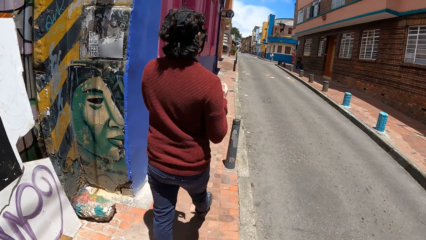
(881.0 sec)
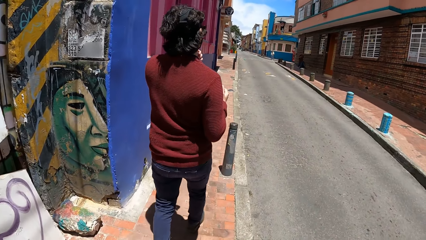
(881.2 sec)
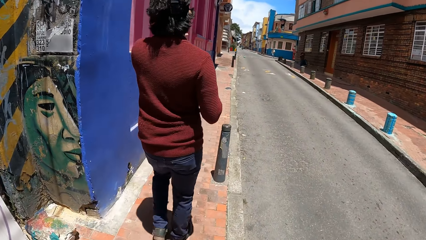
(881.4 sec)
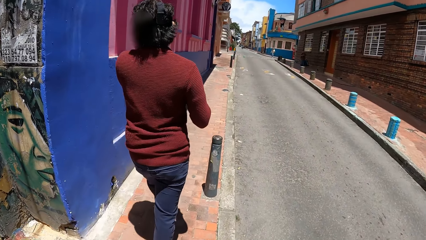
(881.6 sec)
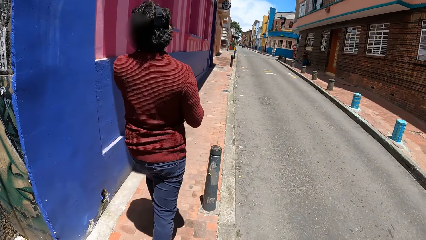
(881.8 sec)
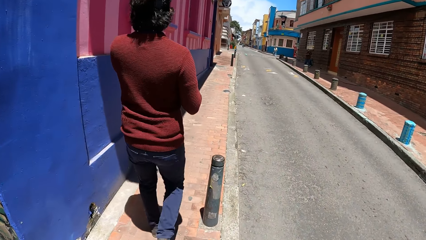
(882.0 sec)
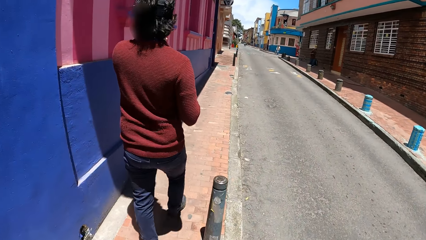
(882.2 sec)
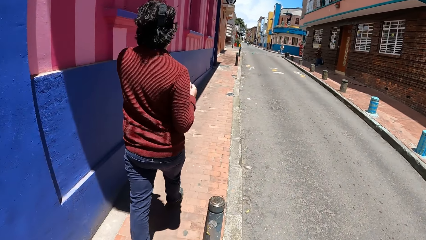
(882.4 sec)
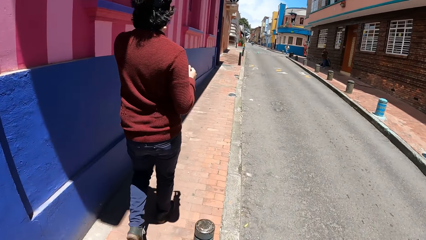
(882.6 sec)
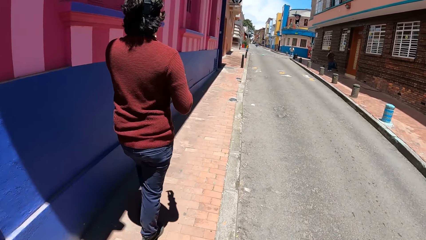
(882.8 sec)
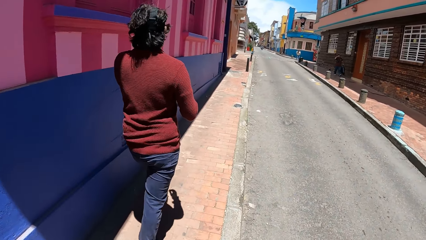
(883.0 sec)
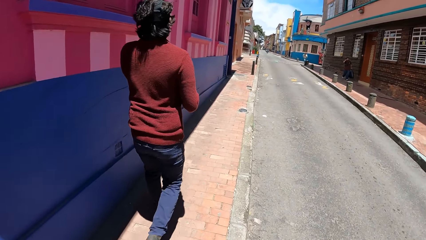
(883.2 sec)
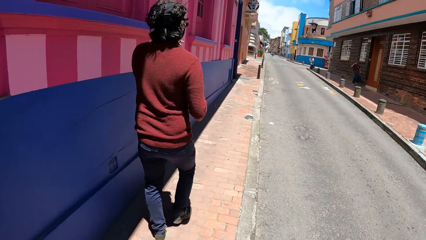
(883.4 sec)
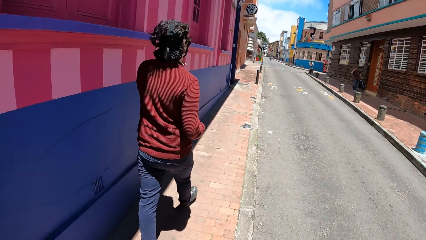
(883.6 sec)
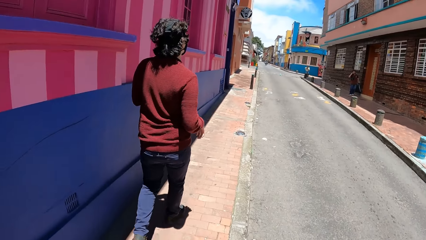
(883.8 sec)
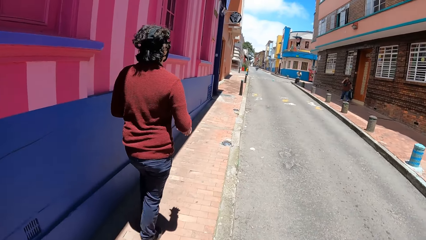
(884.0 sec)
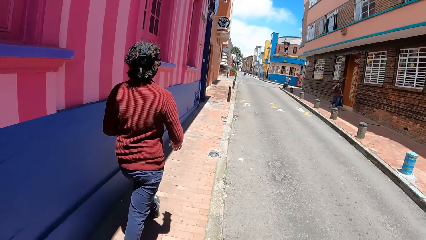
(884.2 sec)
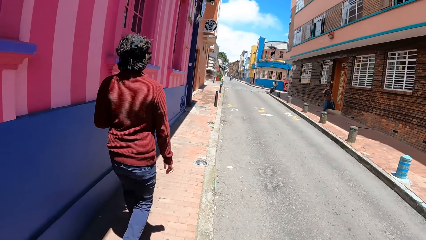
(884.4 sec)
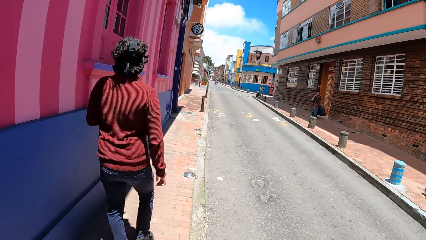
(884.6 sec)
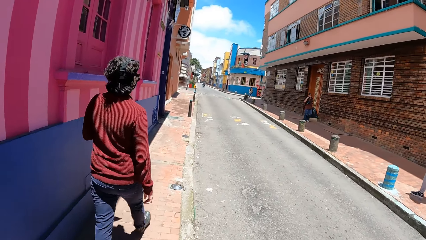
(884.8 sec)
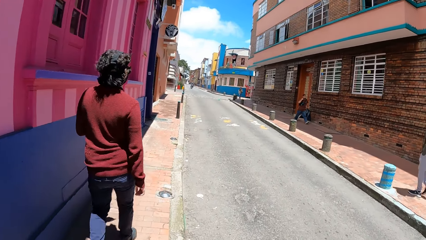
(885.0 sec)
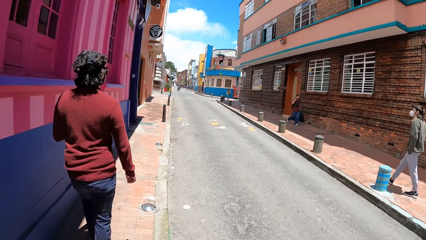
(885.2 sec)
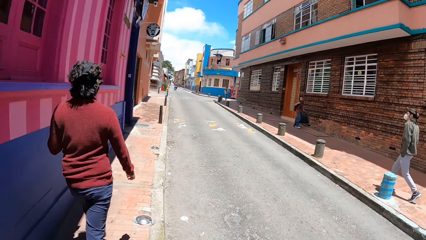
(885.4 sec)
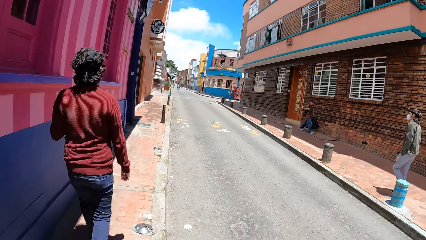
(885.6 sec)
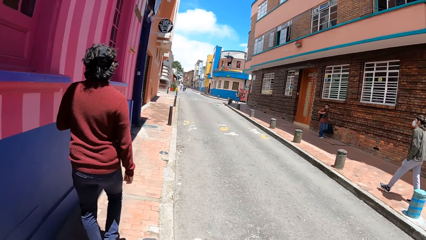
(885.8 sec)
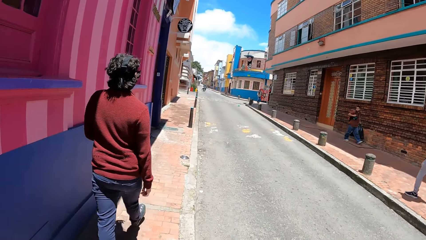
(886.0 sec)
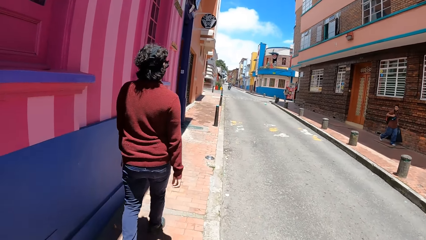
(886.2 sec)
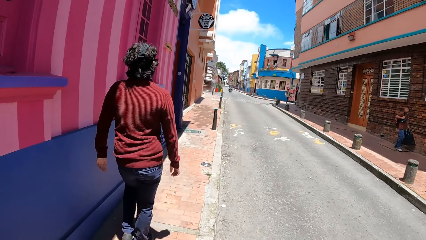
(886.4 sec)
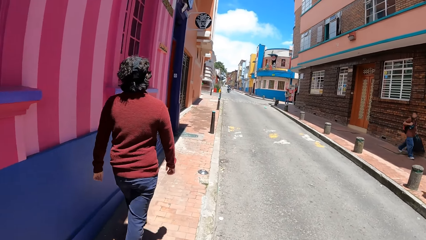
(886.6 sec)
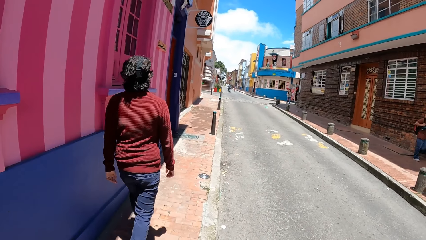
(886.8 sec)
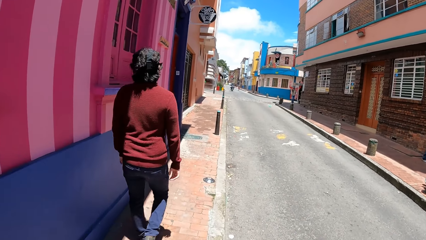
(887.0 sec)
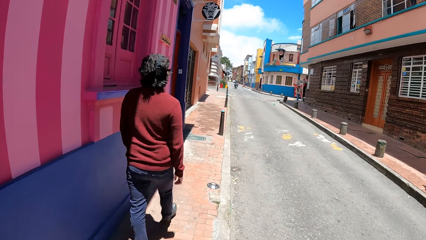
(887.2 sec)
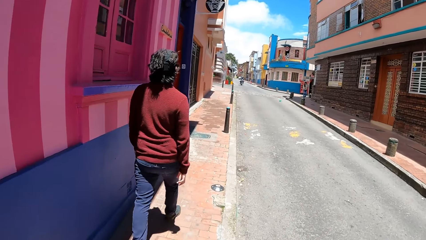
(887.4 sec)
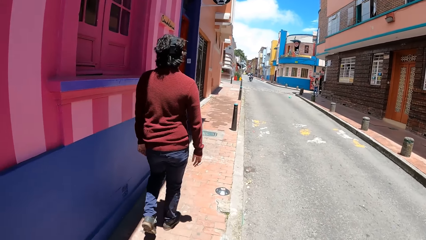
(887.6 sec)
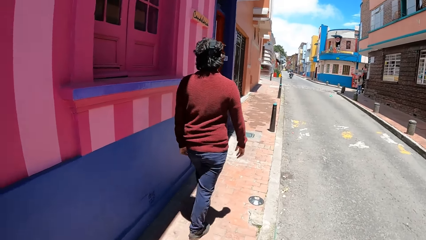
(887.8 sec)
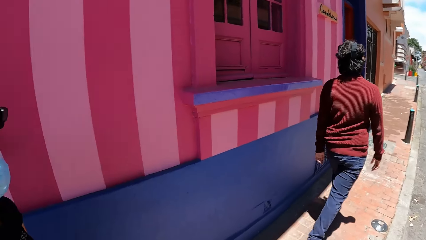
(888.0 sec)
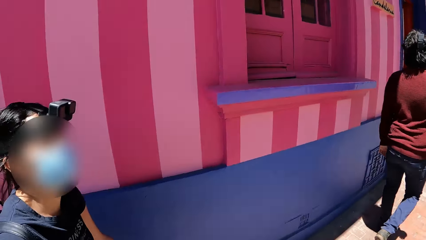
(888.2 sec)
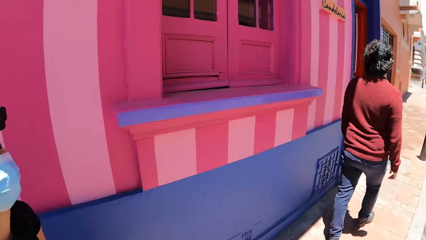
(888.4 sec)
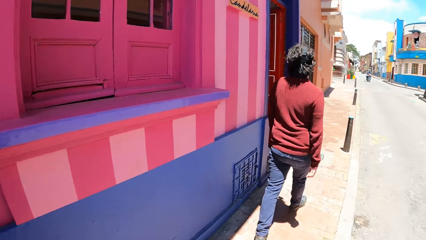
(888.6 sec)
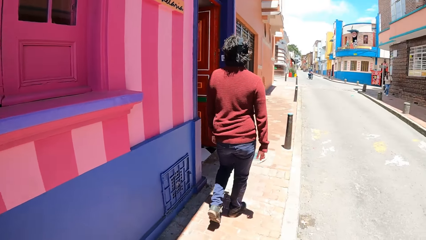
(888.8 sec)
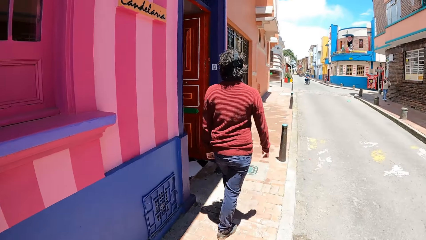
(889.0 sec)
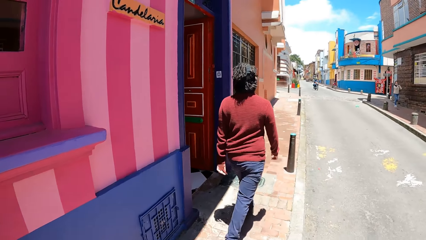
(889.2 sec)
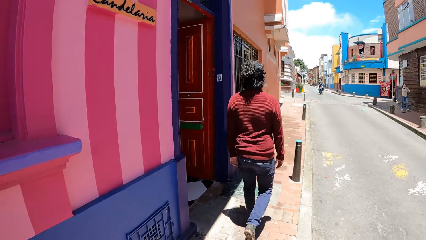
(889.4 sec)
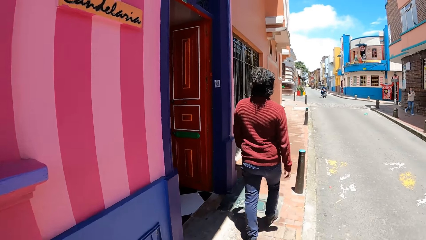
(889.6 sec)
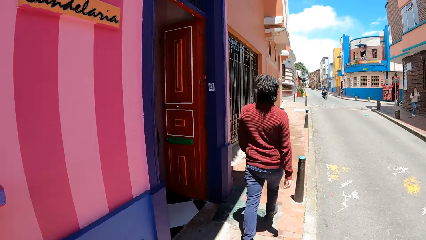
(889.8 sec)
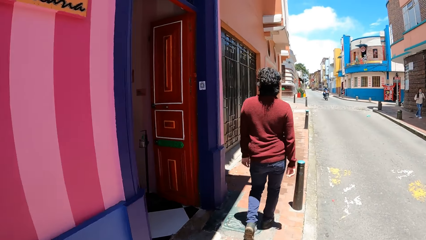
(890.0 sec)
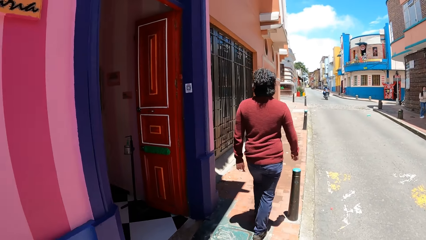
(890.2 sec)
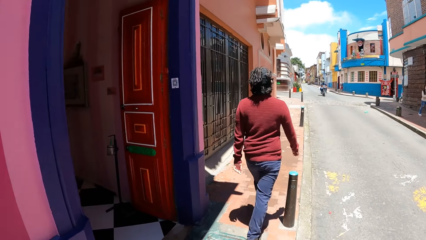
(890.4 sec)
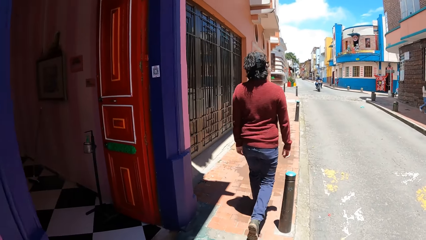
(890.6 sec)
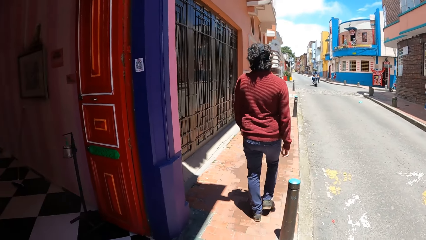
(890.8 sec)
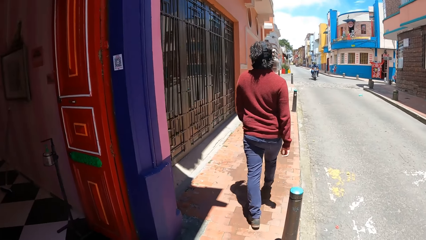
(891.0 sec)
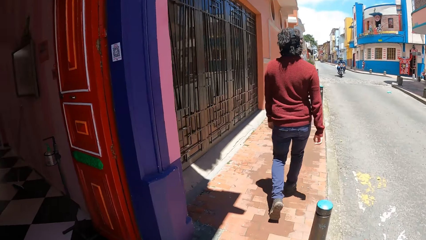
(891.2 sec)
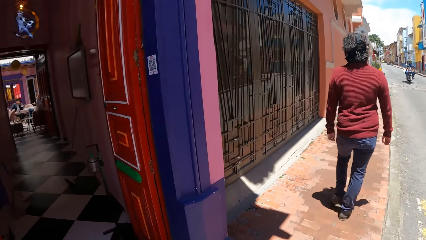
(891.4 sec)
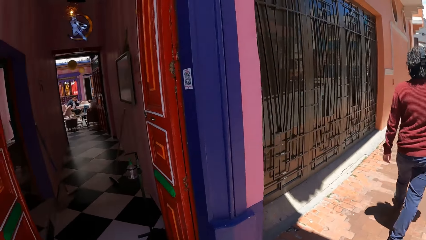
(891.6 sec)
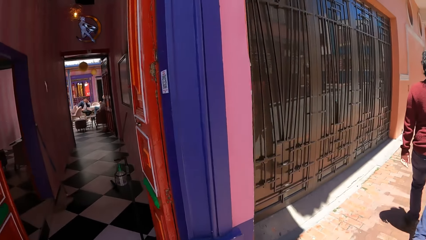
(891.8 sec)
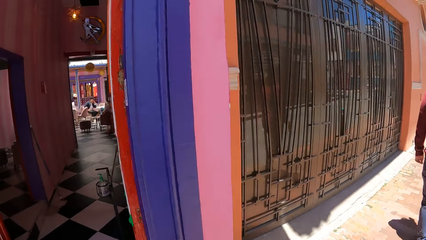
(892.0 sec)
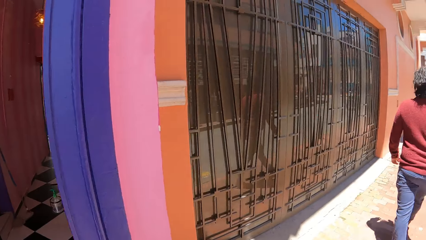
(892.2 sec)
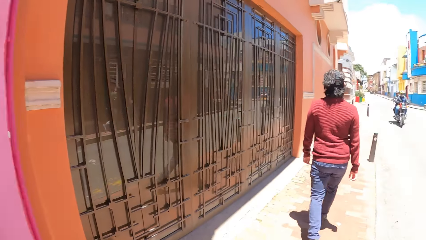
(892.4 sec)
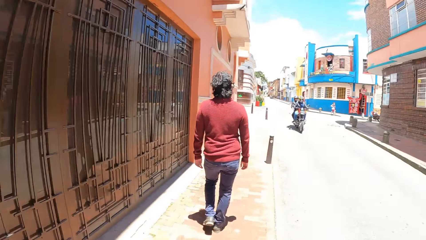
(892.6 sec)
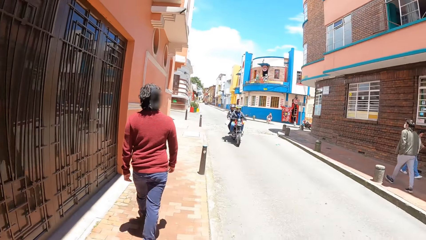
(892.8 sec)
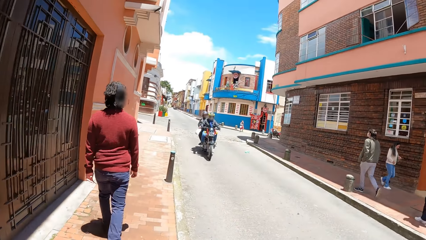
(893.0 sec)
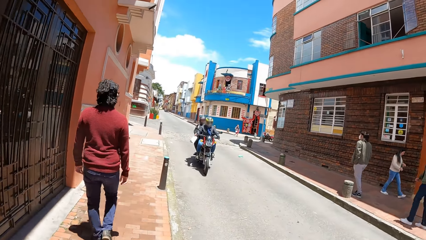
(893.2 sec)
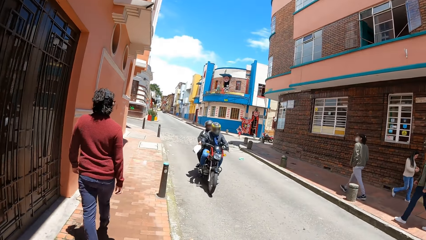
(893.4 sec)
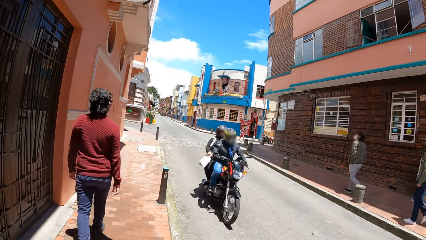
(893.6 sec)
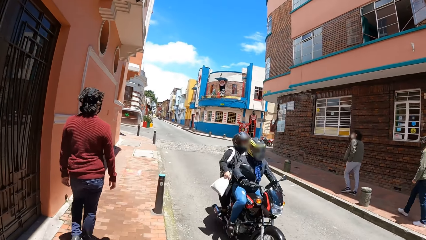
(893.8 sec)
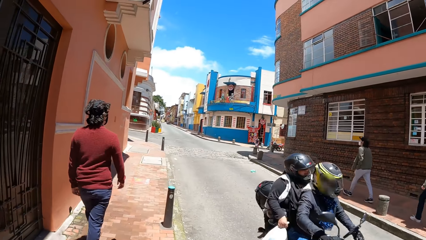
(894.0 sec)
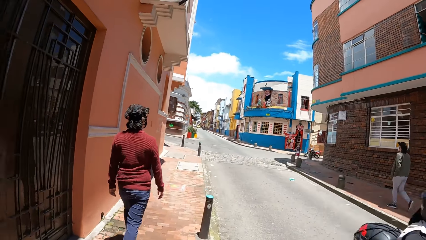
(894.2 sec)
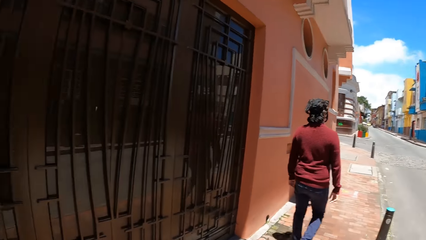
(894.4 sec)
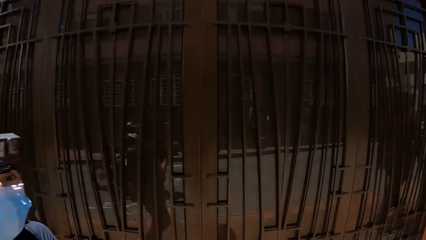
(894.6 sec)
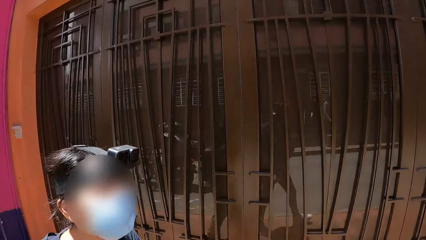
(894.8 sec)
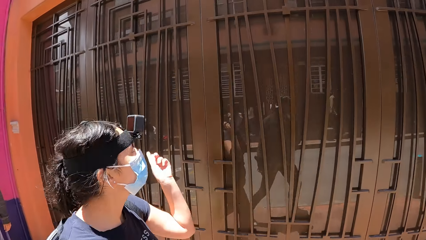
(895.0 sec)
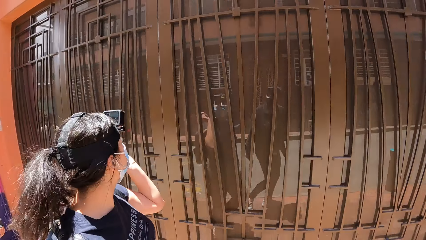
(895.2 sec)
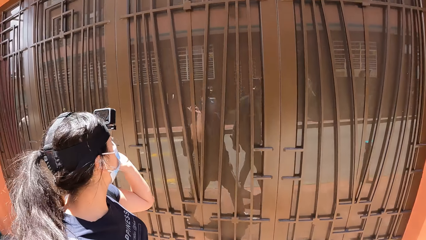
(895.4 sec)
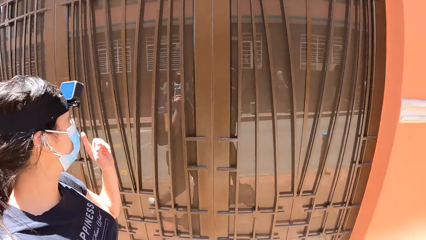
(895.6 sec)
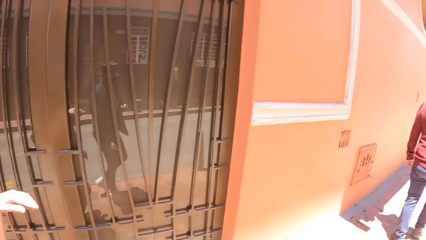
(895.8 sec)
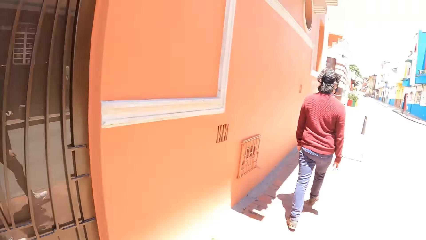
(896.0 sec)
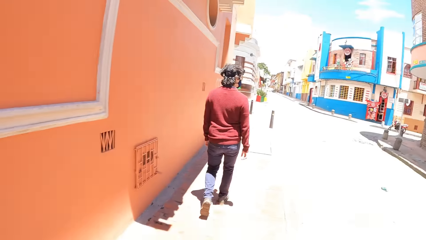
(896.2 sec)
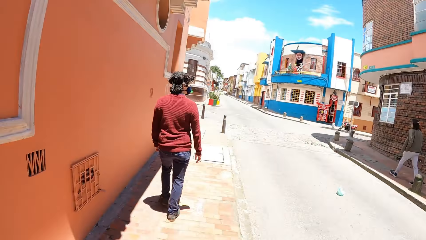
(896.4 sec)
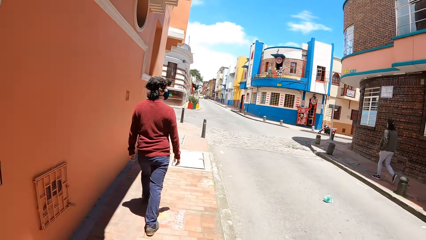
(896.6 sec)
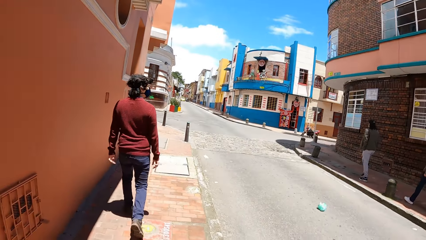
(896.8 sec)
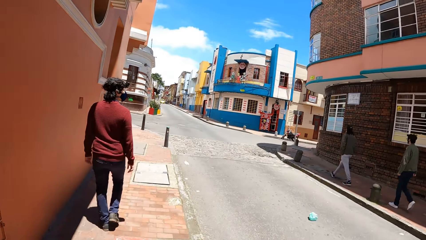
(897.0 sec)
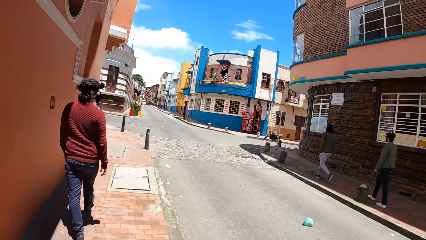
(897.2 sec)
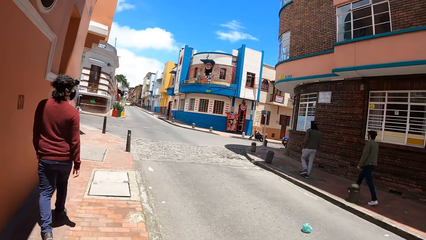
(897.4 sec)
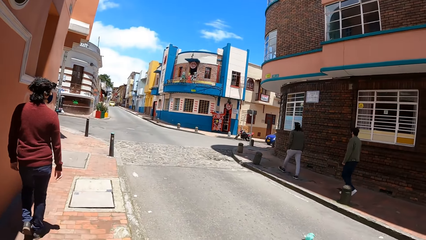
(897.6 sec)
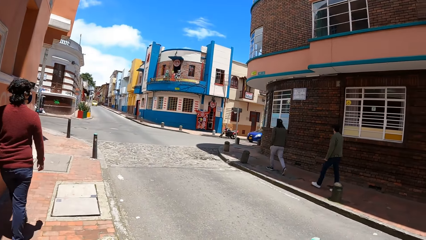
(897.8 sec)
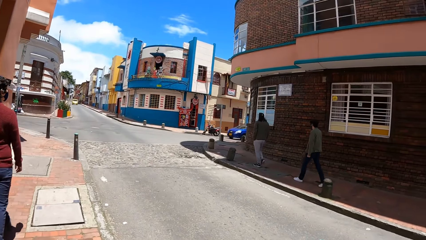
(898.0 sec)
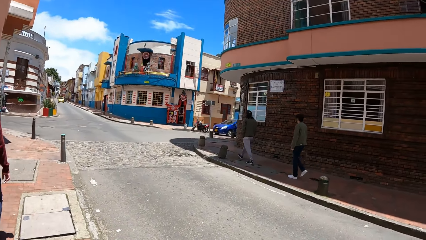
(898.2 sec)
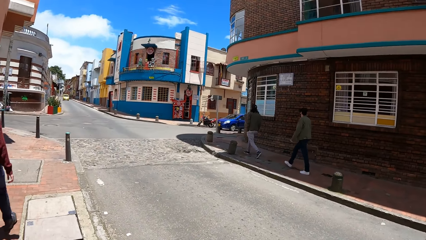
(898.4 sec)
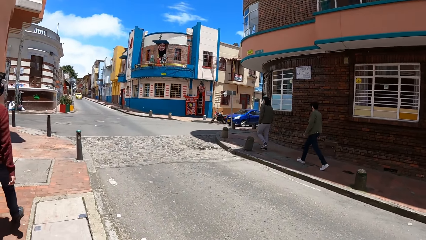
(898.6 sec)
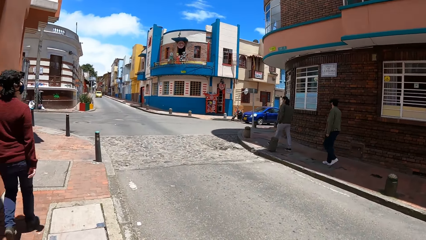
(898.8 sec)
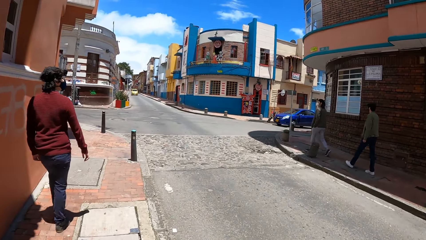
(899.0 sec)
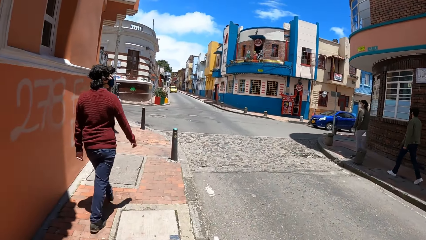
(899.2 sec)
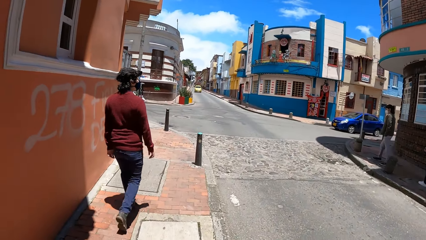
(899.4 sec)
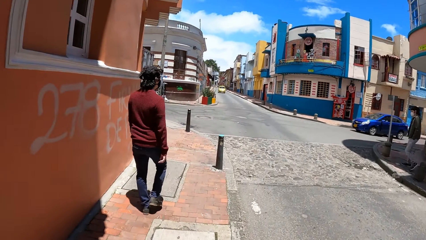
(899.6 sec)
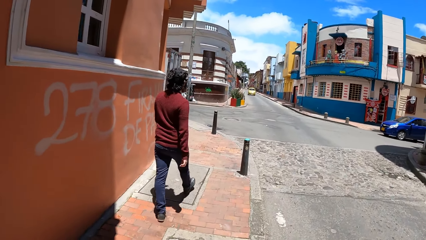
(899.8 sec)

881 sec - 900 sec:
The man touches his face with his left hand. A red motorcycle rides past the camera wearer and the group of people.
